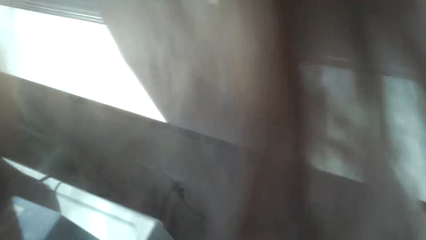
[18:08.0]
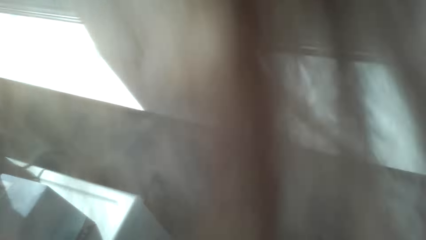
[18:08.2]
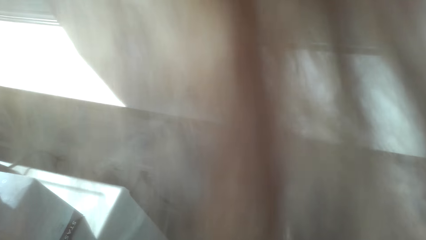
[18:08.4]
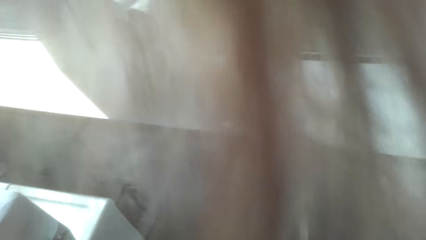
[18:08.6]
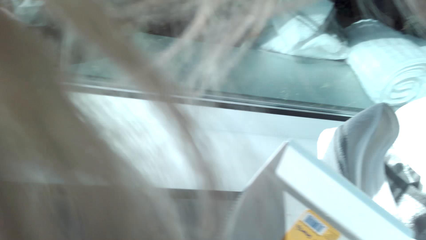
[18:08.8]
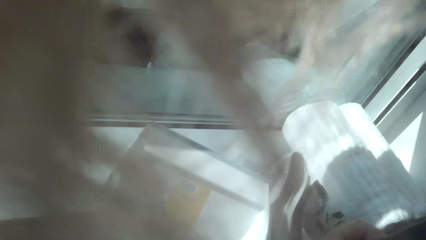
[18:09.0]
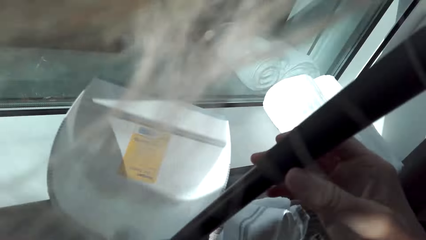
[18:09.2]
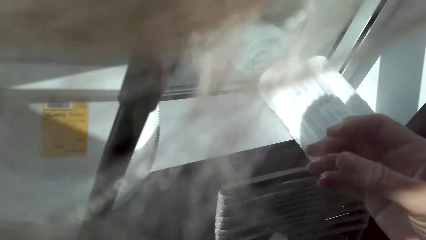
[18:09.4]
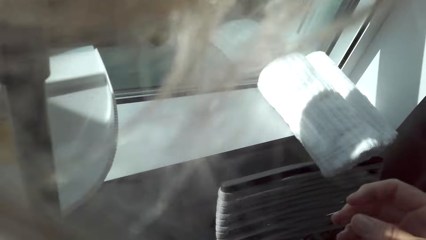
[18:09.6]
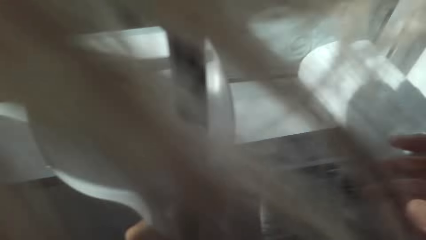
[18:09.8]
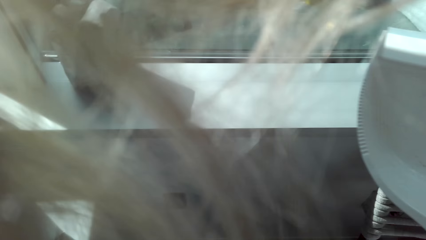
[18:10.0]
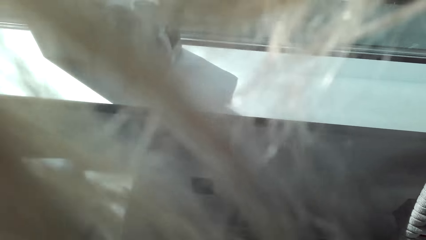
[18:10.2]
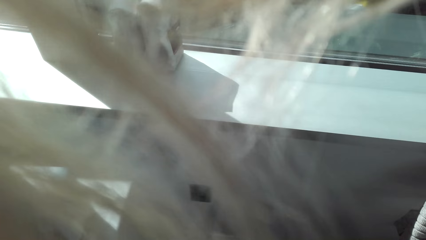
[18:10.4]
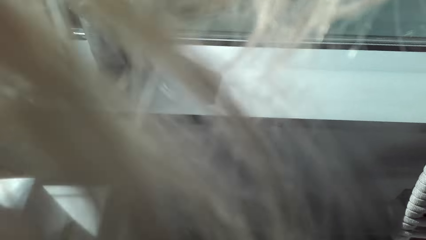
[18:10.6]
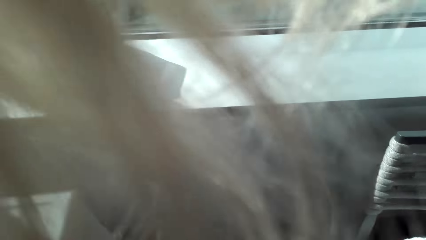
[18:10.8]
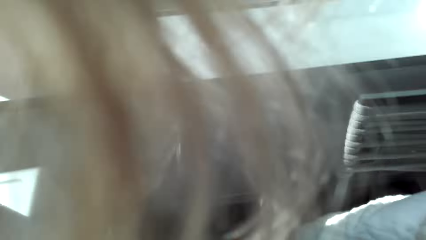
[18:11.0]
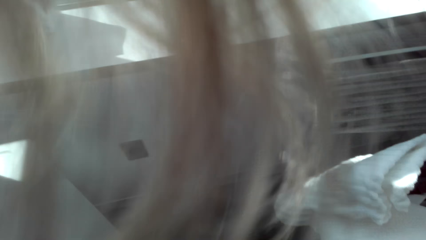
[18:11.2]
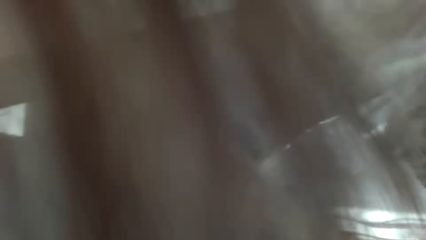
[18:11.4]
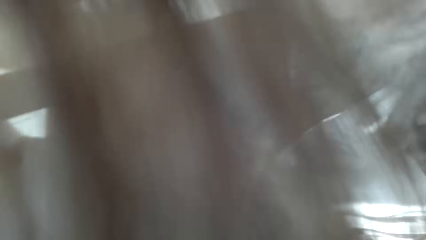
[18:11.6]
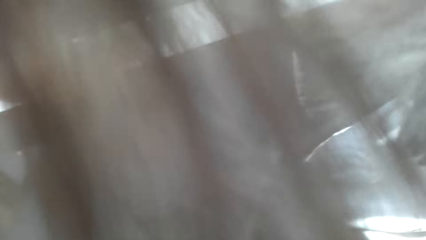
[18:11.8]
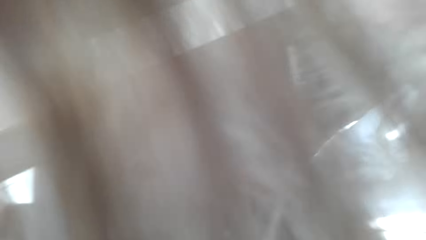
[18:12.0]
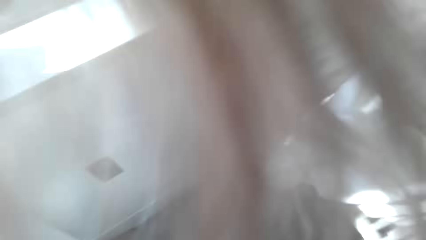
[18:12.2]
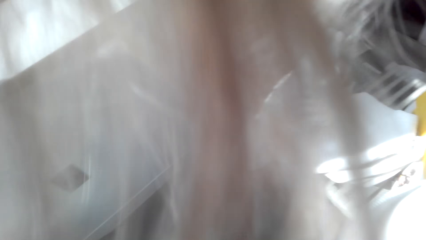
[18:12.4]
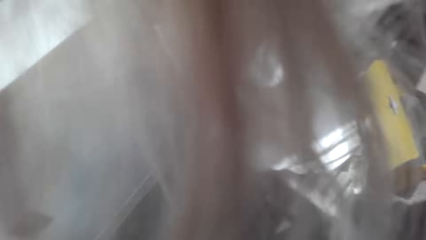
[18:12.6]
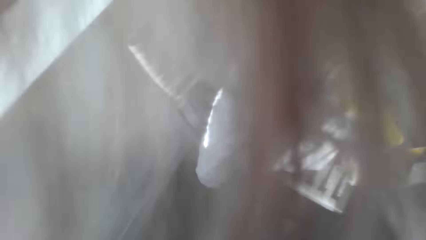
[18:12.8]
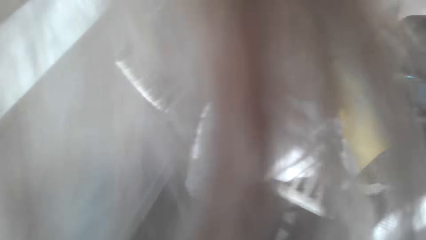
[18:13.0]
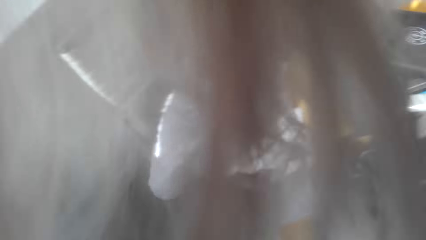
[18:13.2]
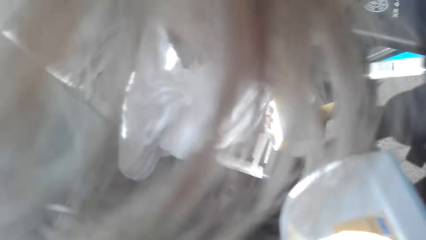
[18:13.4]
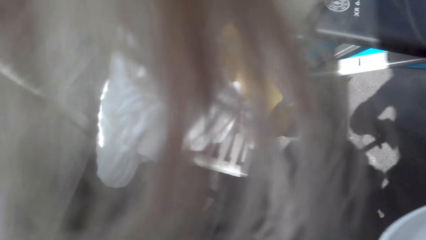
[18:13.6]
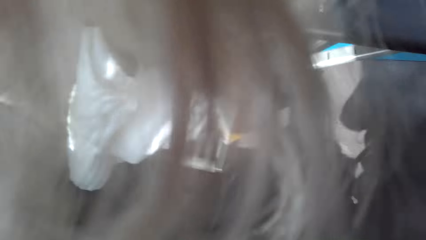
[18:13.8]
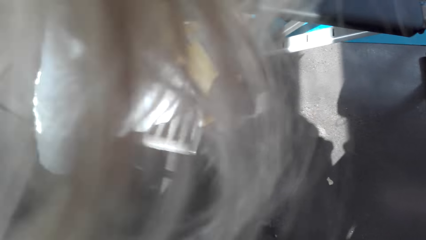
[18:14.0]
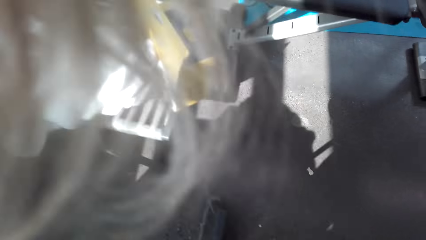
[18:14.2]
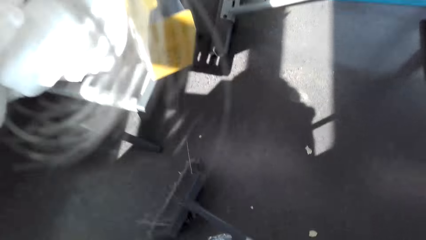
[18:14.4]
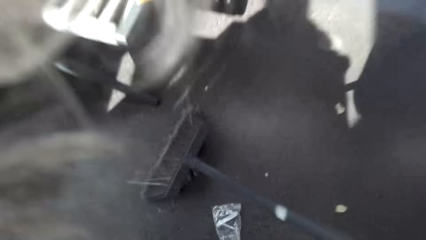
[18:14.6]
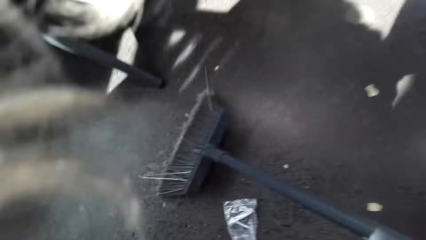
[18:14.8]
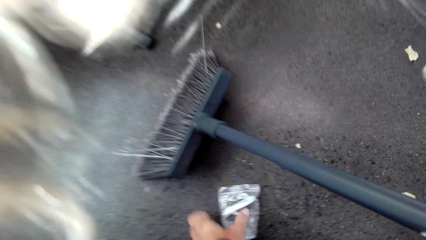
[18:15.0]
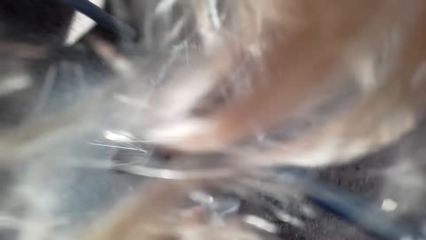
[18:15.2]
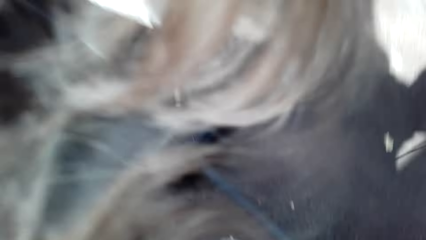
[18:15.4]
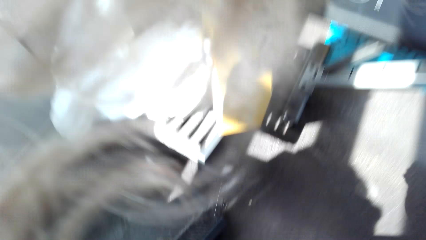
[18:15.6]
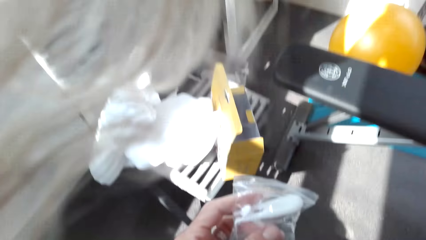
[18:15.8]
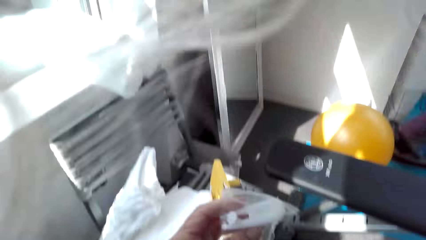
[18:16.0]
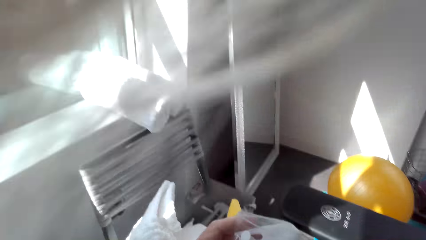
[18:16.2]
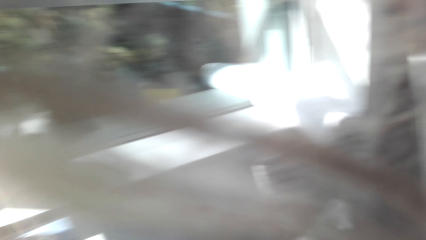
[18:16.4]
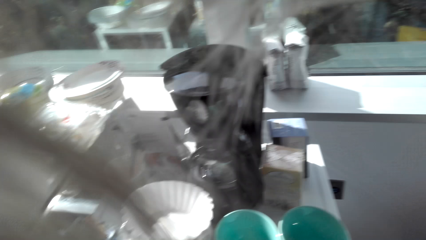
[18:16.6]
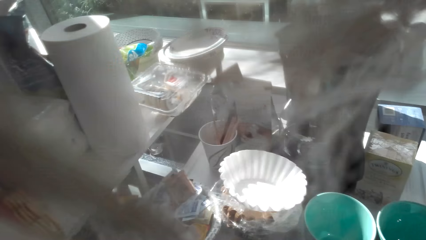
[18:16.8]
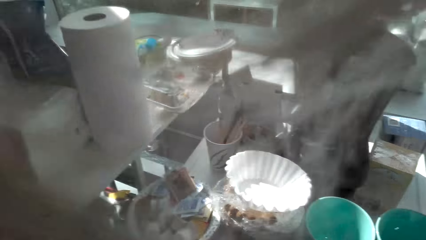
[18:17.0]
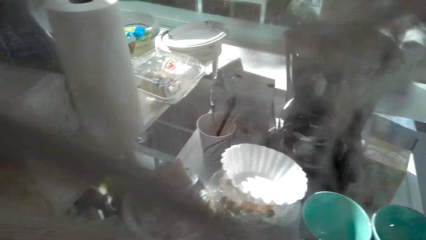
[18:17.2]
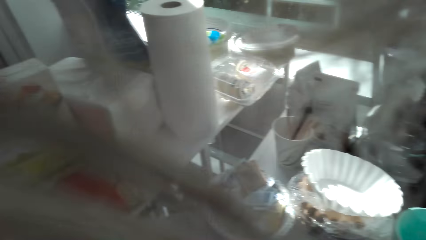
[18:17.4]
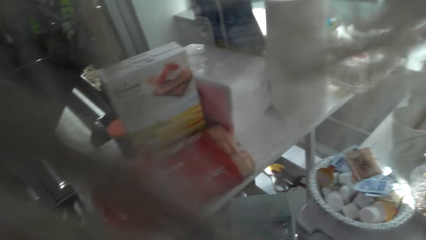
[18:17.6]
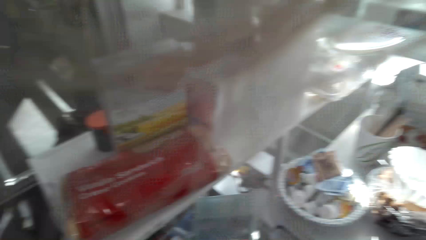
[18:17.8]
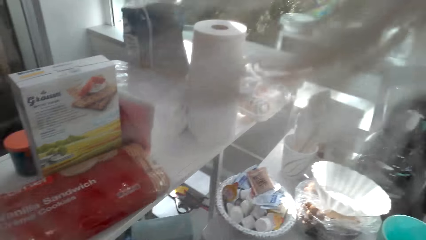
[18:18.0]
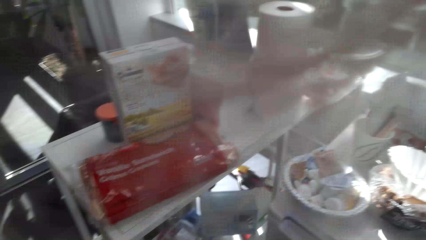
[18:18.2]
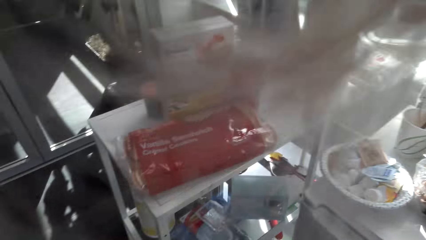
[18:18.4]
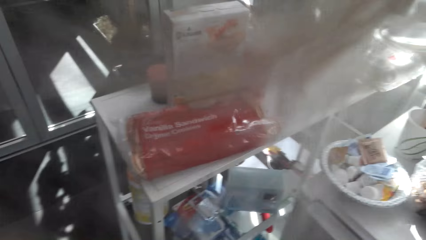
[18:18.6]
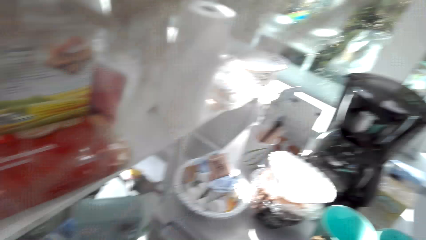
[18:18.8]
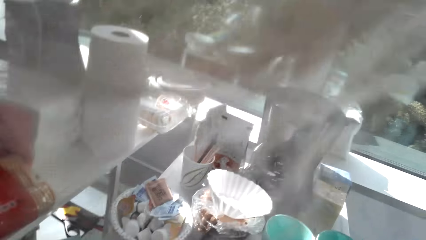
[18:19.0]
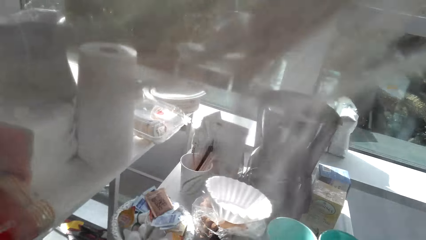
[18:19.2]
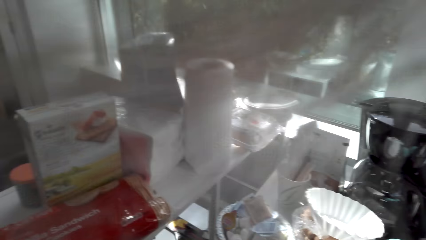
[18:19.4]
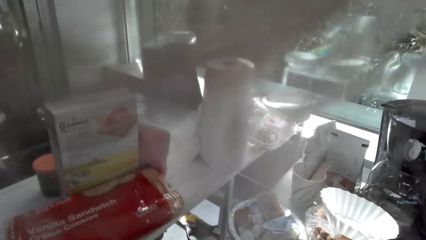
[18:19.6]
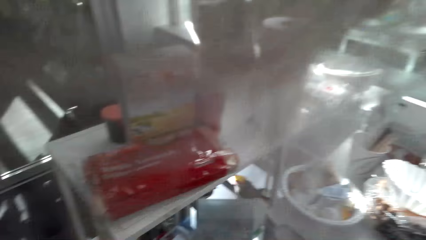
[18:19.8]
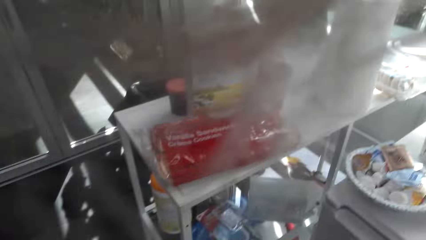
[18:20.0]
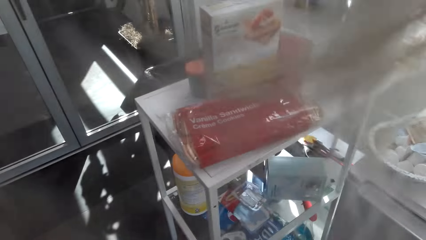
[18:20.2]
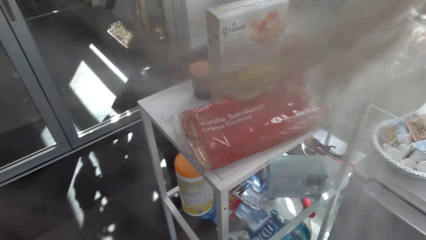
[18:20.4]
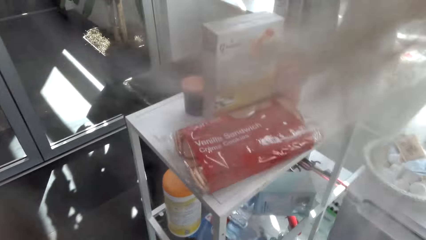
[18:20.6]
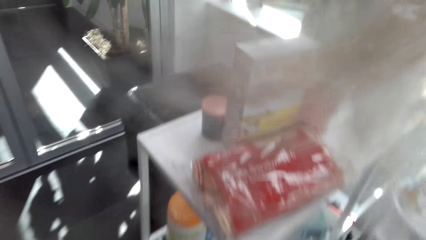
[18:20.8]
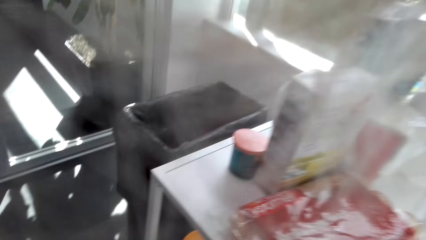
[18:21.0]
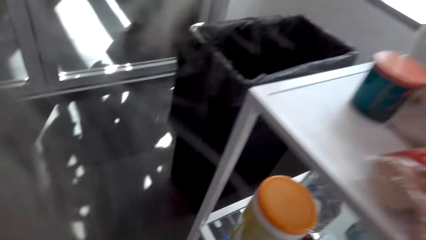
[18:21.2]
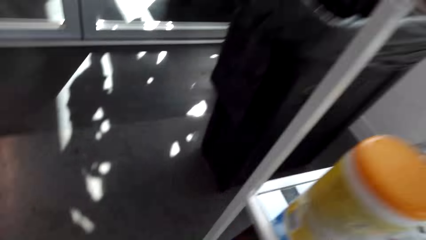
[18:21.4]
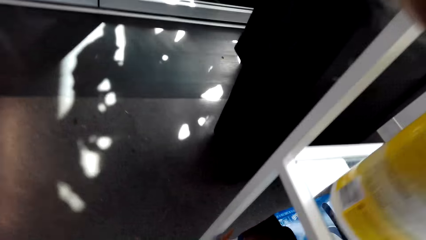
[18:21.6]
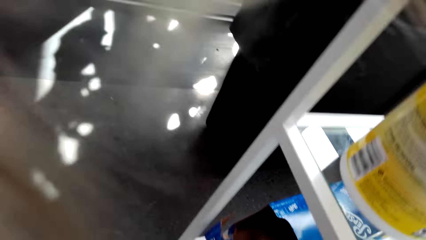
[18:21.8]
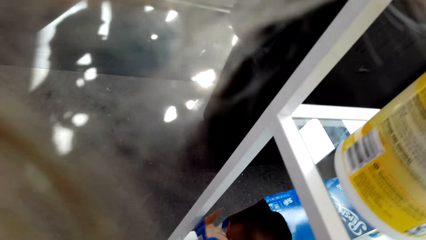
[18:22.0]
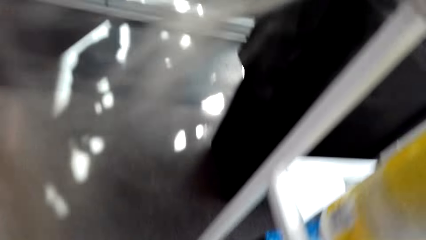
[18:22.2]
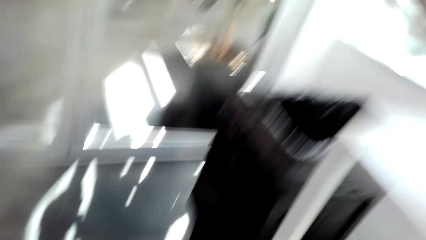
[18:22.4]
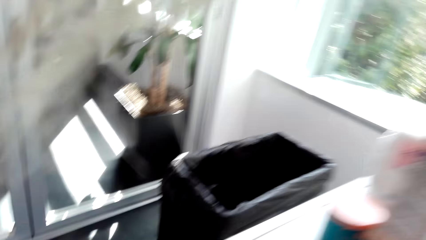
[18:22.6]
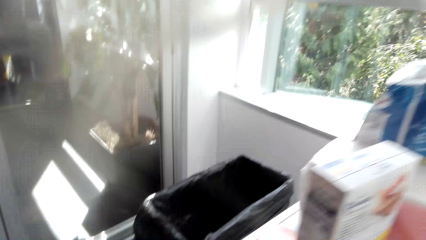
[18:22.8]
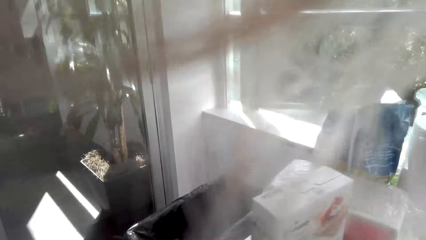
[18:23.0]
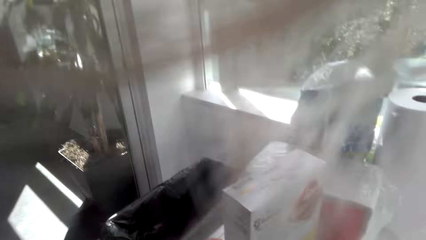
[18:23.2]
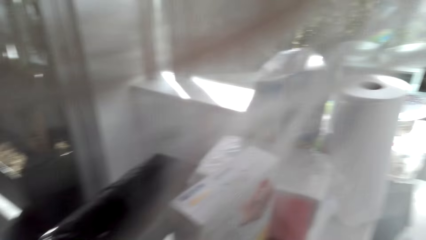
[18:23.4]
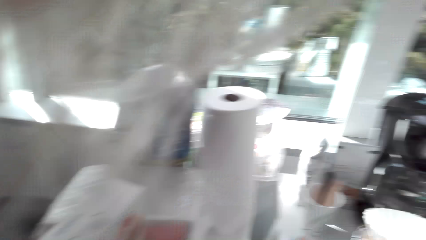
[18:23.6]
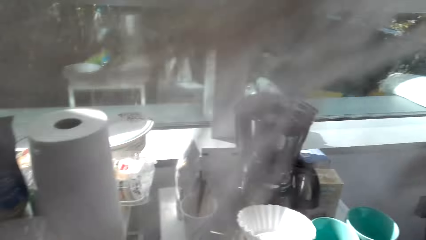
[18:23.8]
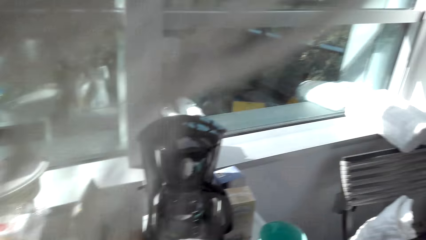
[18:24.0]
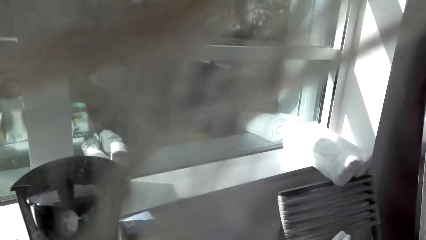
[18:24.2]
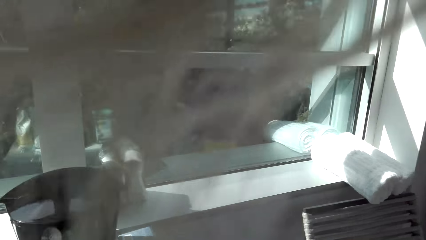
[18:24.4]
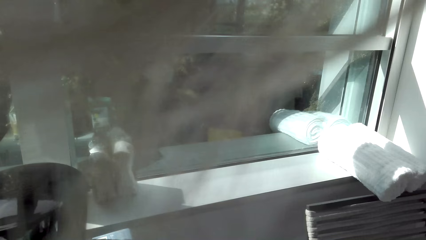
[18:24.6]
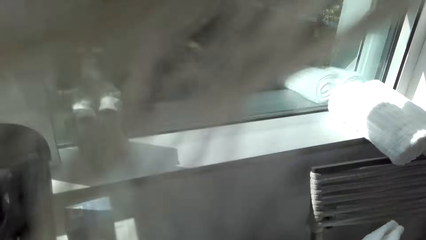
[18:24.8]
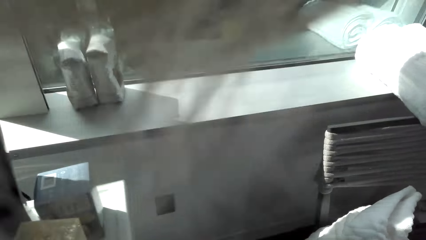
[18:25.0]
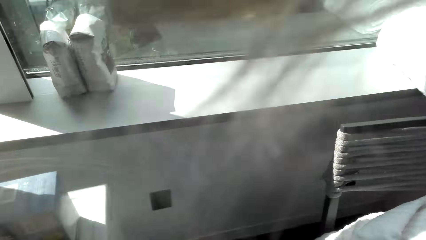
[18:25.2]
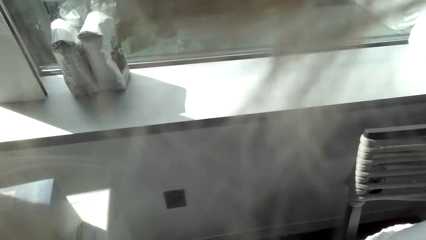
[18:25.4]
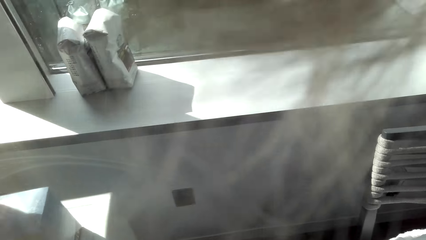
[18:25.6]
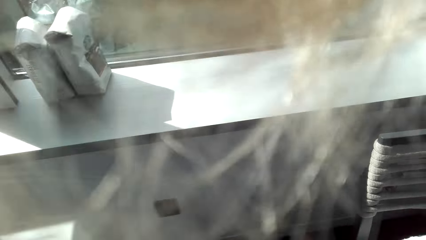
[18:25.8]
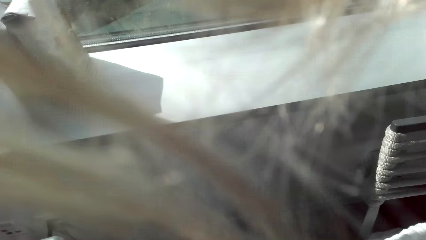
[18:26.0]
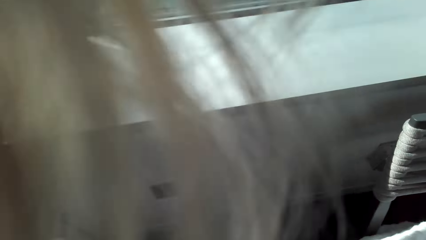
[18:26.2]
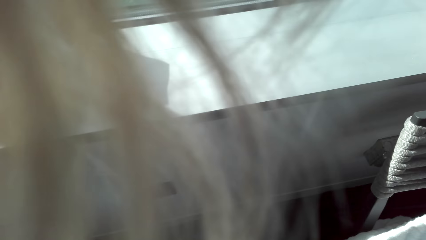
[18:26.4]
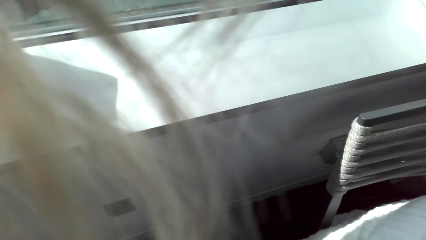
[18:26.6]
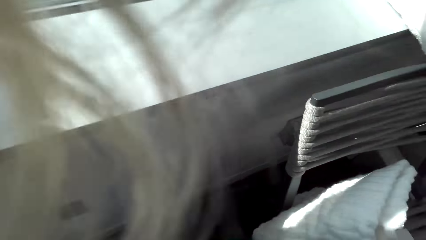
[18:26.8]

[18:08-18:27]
The camera wearer holds a broom and a dust pan. They hold a plastic bag. They walk in the kitchen area. They bend near the table. They stand beside the window.
